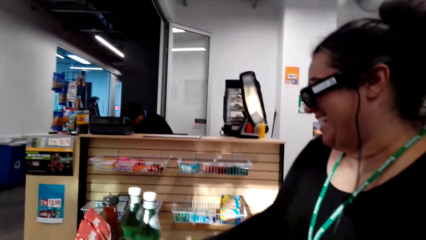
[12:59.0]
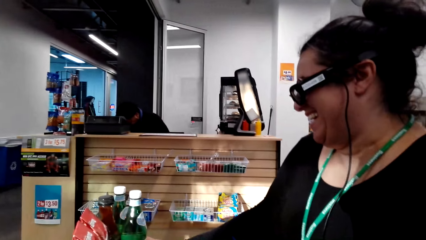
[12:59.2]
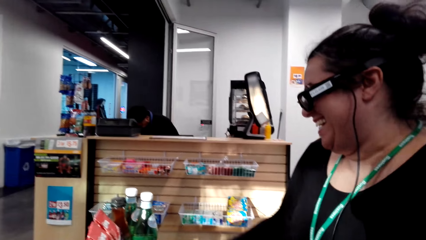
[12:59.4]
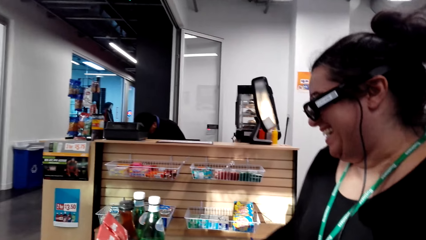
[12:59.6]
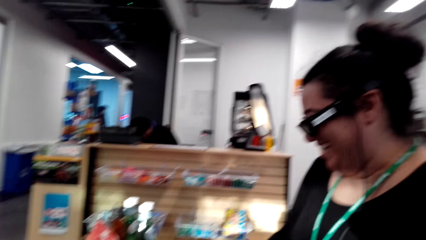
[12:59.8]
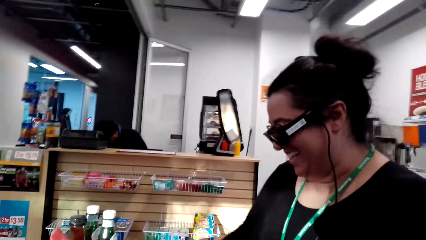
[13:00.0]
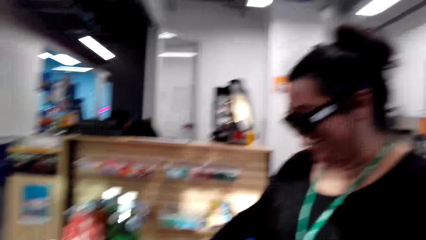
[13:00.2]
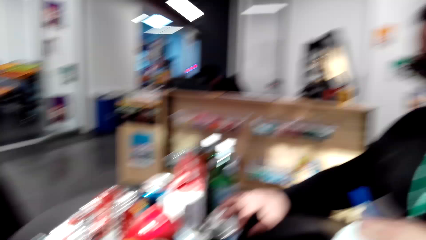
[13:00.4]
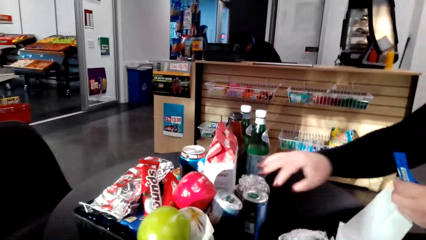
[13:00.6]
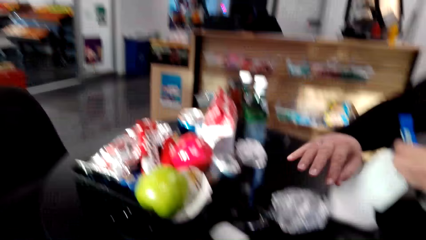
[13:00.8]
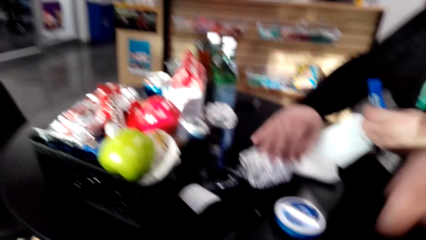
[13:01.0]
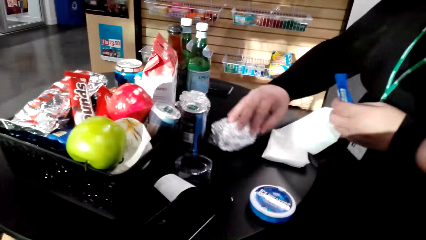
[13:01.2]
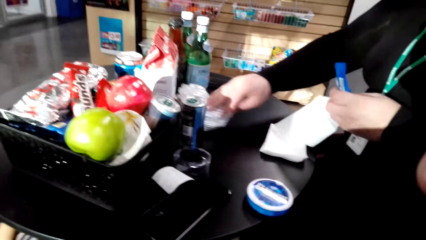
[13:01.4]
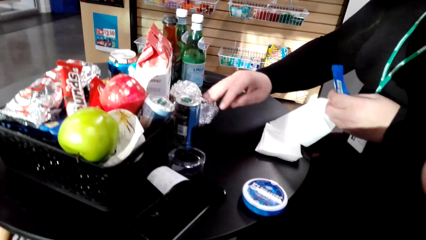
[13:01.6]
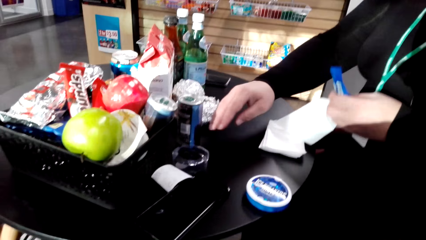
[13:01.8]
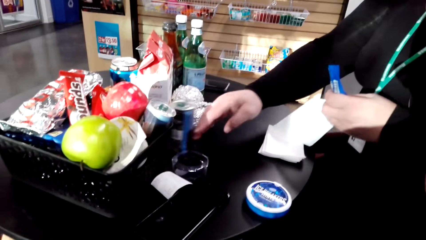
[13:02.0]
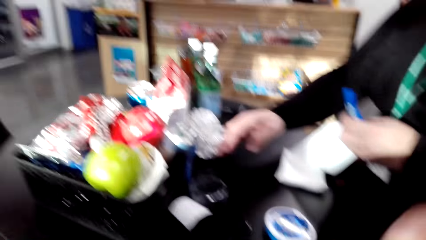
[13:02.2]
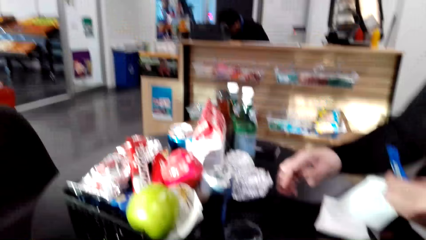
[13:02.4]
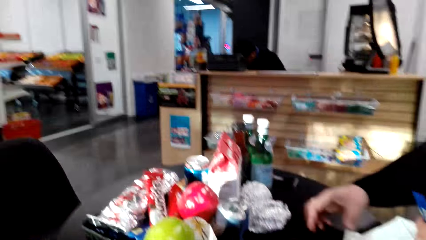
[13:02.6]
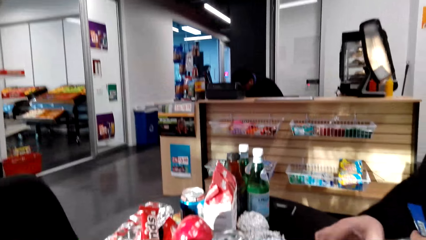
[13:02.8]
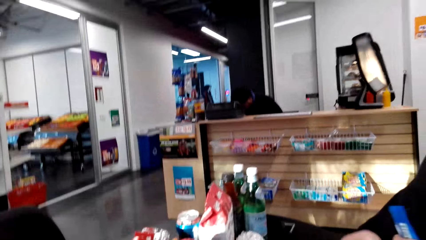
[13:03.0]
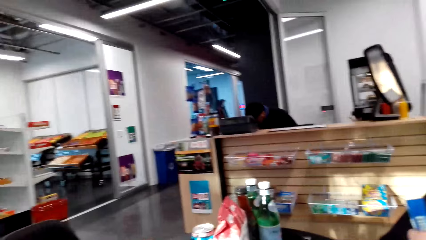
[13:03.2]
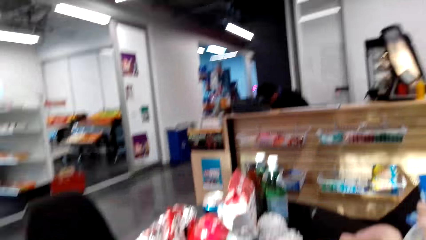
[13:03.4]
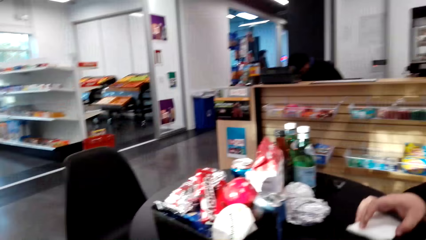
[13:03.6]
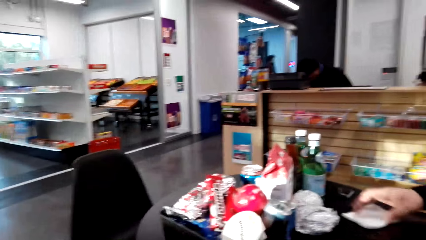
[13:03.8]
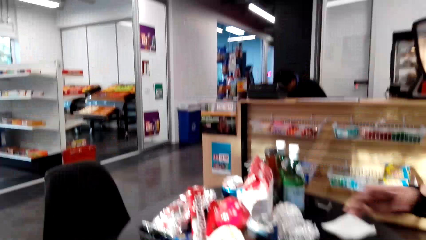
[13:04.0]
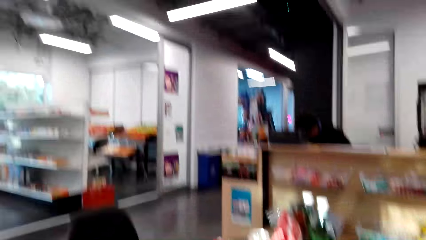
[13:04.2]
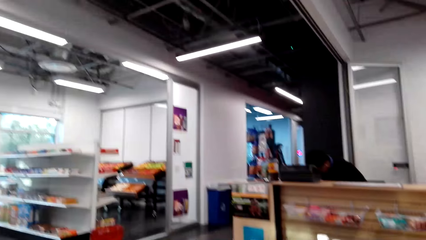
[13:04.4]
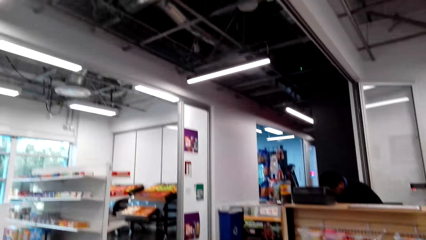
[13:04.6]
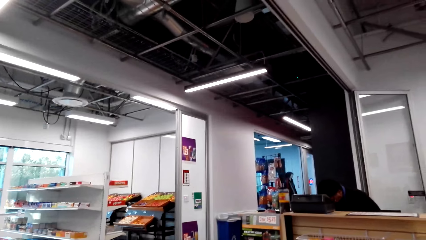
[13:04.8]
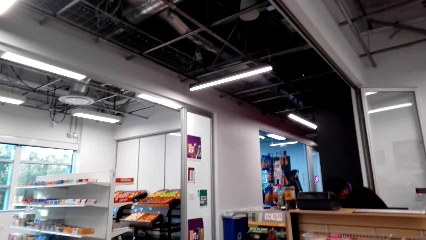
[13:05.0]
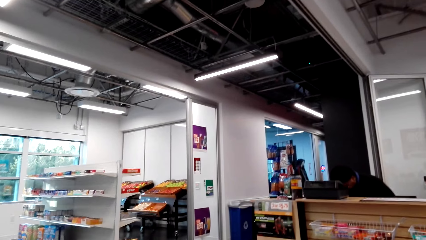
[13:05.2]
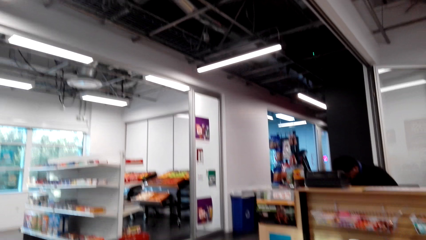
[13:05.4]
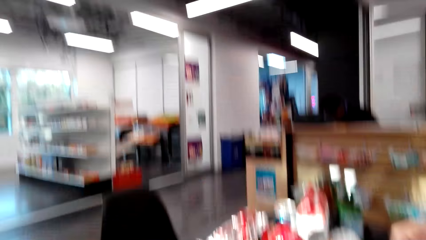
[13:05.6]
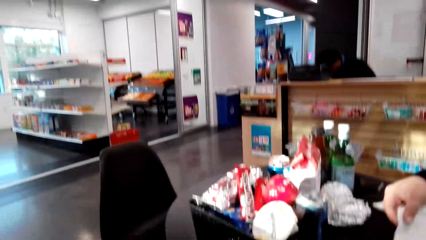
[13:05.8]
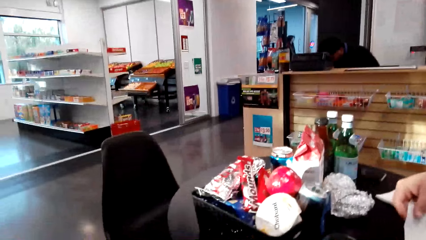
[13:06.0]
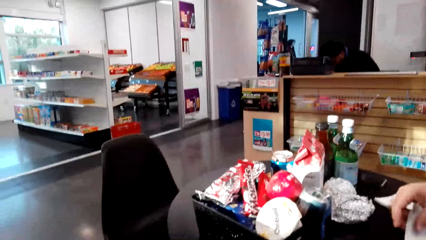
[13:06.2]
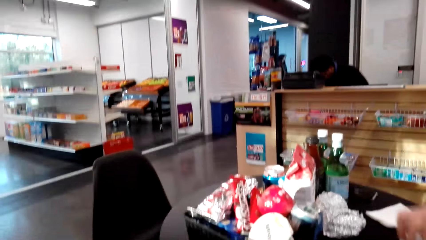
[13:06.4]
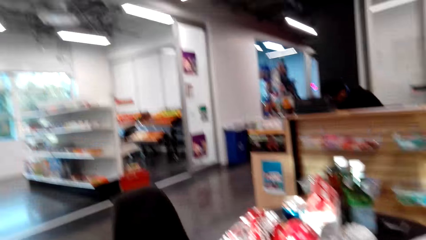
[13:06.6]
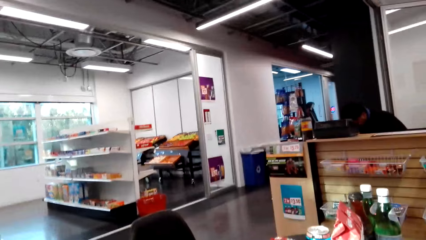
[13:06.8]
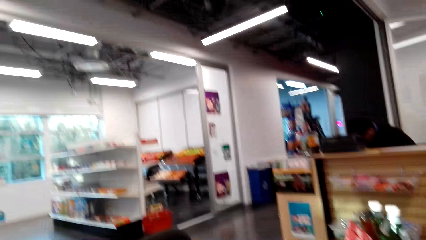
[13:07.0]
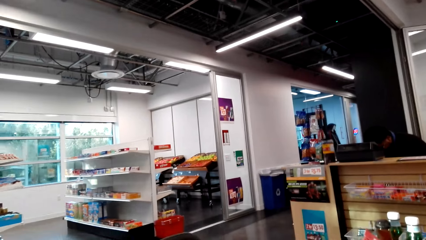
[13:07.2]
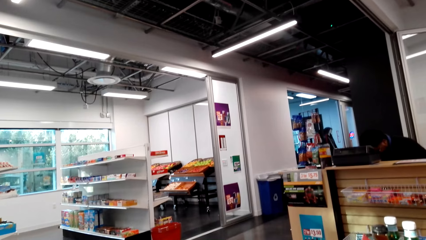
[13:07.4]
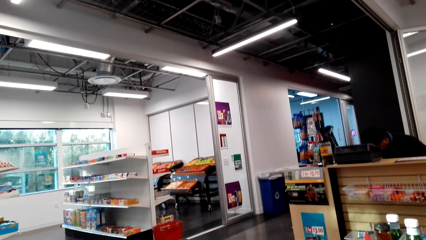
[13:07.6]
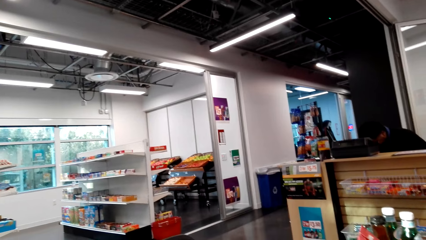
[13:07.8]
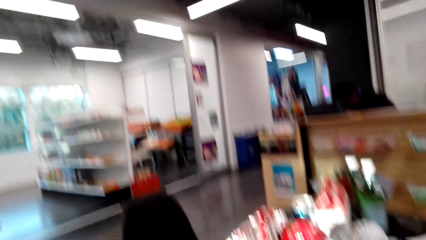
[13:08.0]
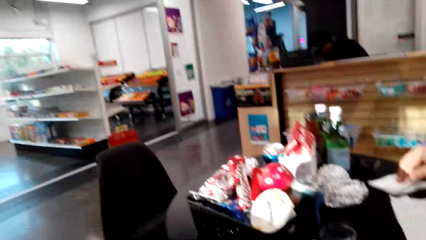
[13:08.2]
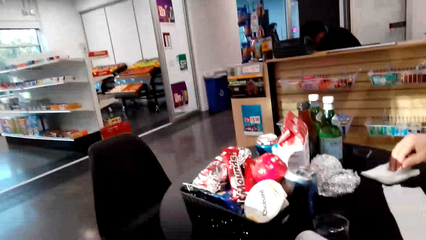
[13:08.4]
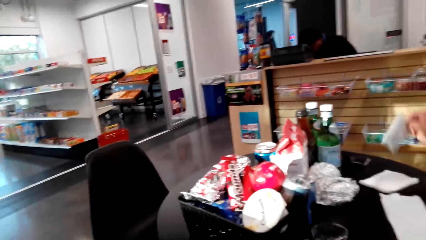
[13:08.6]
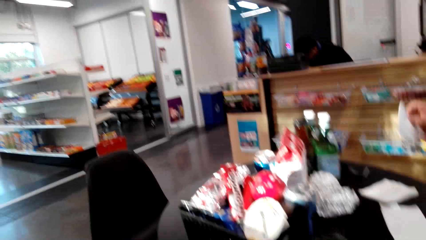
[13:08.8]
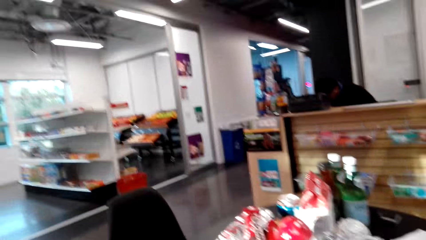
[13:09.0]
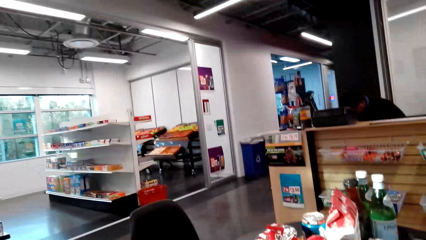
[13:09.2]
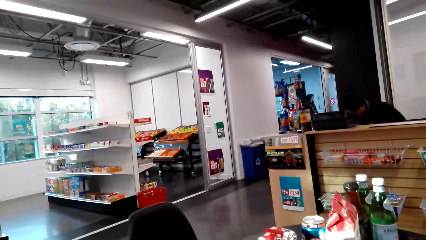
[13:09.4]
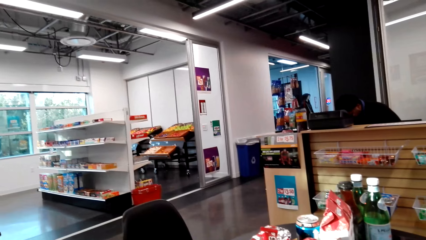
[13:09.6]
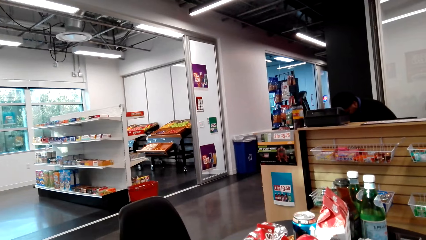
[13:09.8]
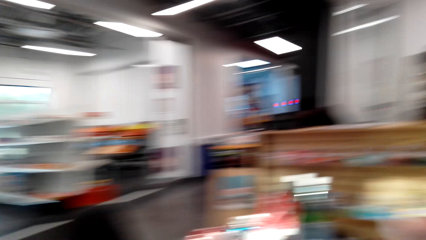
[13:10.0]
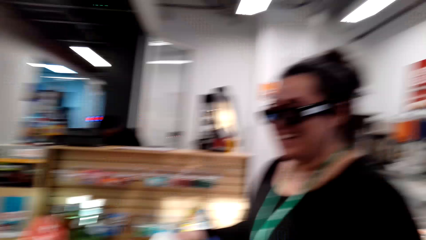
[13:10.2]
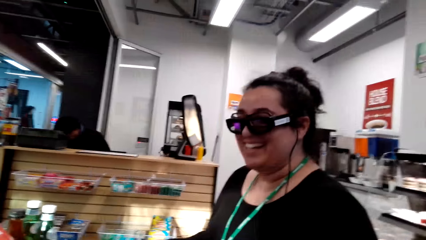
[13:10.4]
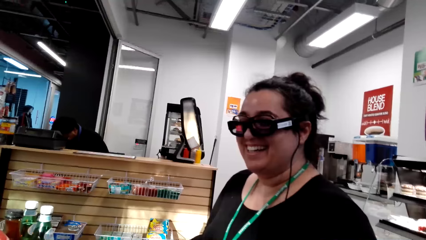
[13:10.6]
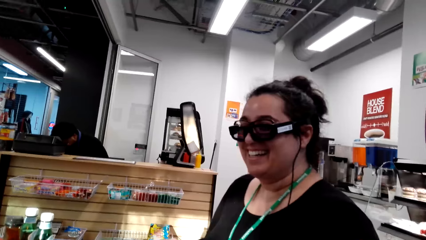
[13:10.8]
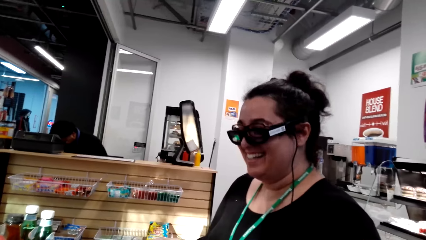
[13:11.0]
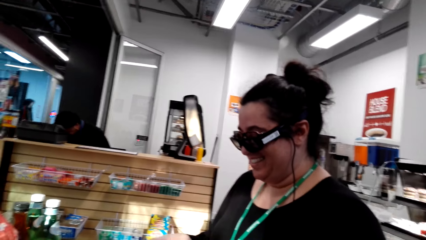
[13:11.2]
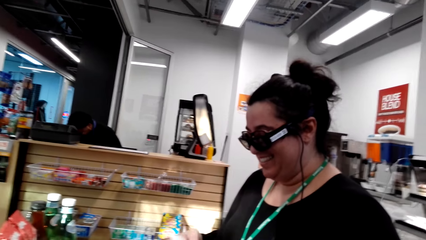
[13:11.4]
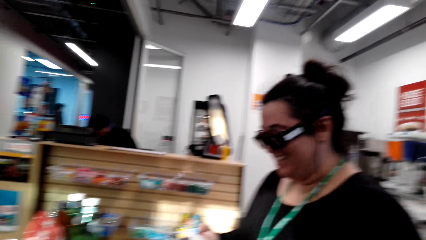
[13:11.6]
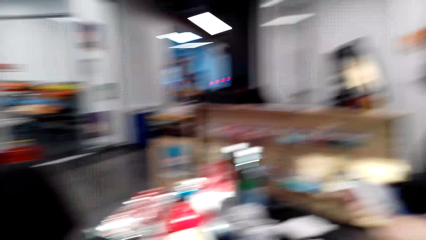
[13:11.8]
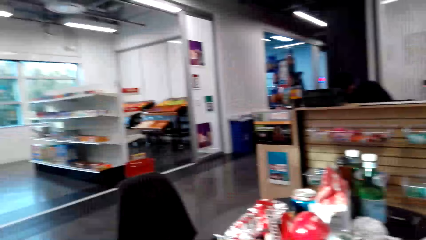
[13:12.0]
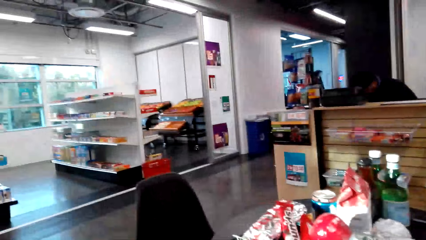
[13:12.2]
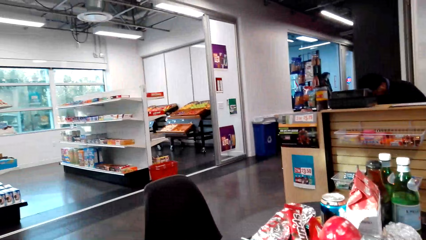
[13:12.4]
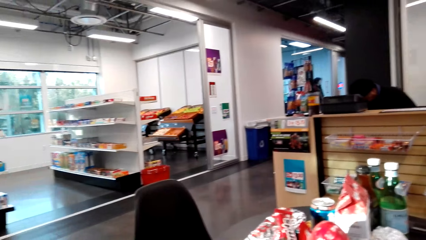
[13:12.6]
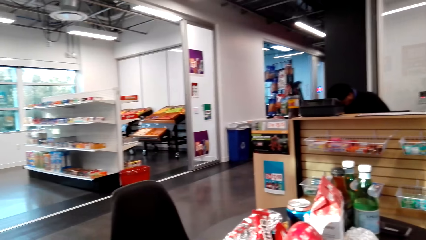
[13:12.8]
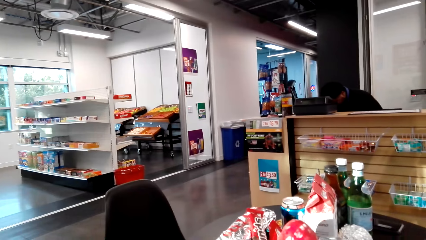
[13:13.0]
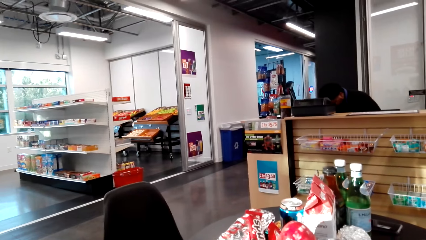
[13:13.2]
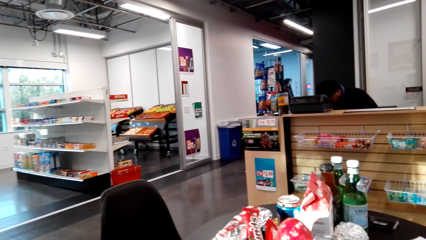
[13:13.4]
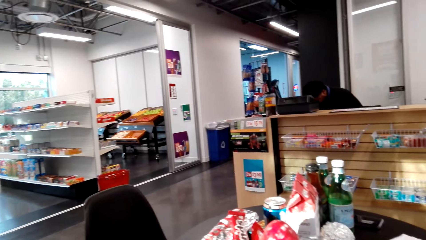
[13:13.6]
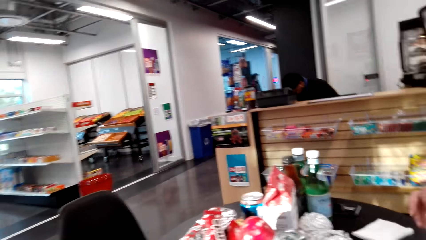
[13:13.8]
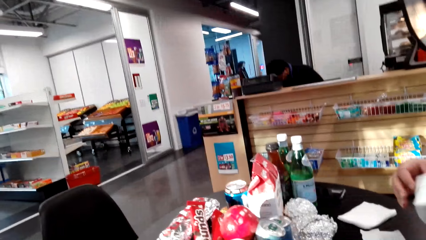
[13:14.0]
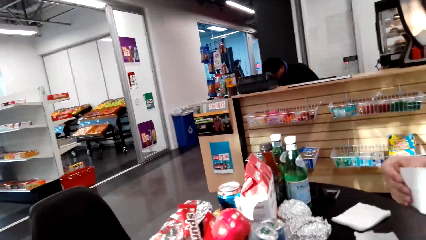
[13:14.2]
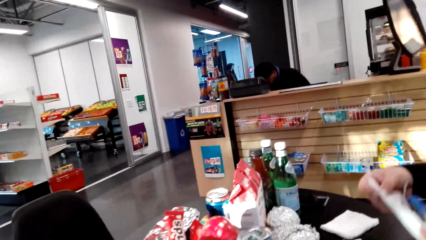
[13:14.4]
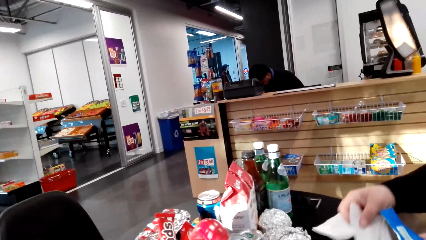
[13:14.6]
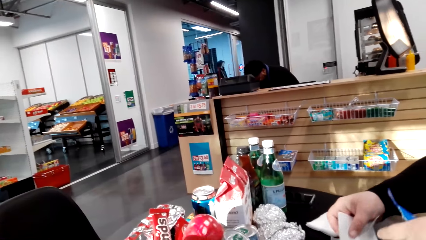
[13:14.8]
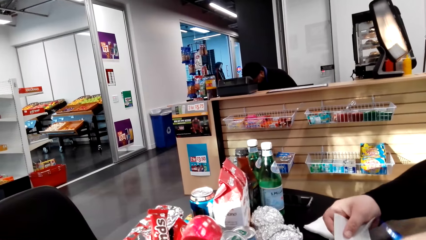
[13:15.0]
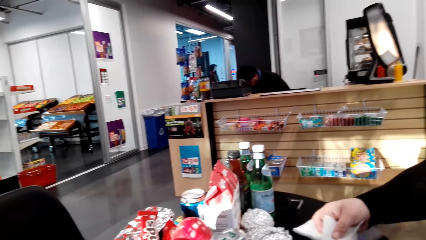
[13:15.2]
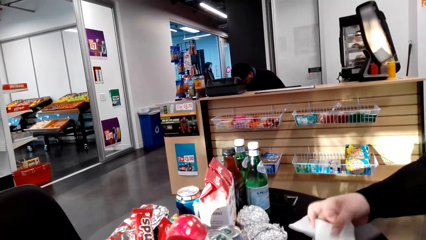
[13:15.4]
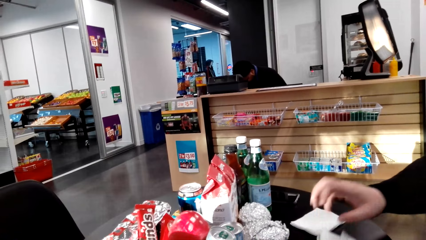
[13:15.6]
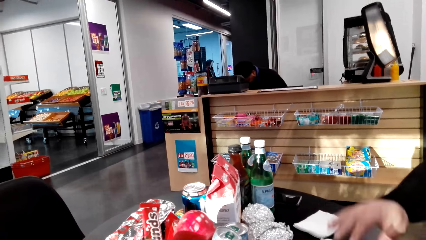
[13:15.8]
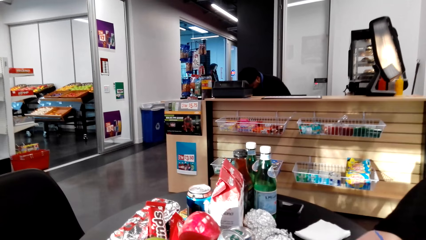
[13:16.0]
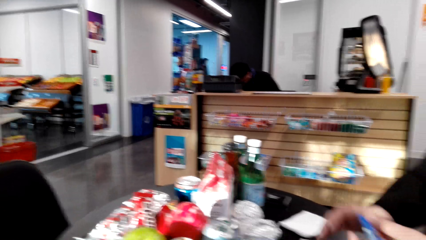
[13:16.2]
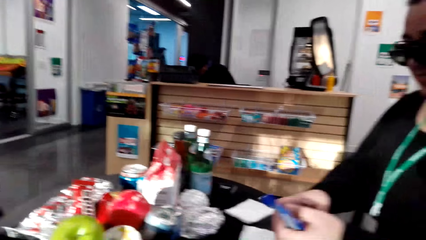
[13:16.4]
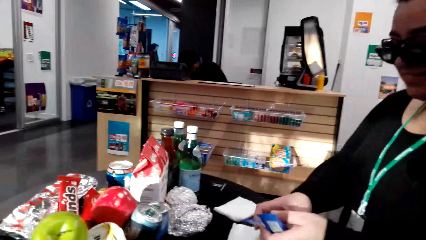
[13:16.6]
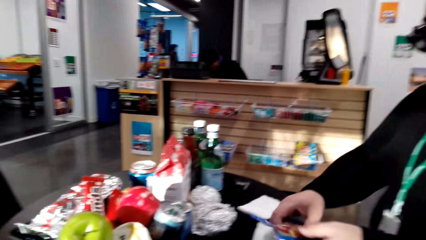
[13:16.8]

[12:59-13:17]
A woman moves the bottles, moves the foil, and moves the can. The camera wearer looks at the table. They stare around. The woman converses with the camera wearer. The camera wearer converses with the woman. They look around the shop. The woman places the paper towel on the table. The woman converses with the camera wearer.
